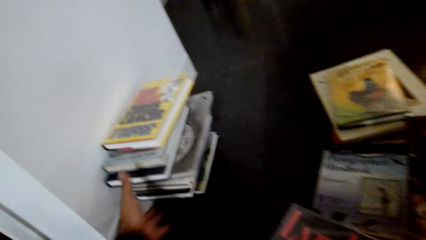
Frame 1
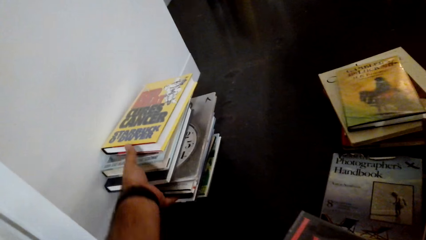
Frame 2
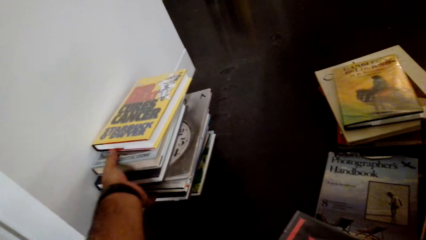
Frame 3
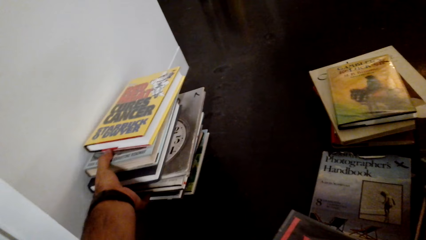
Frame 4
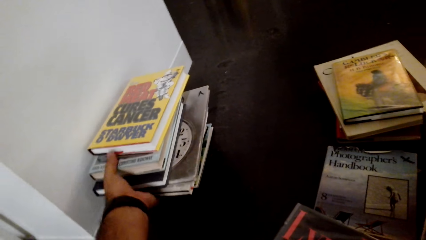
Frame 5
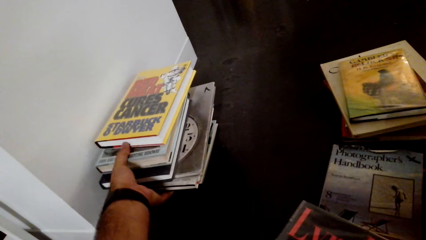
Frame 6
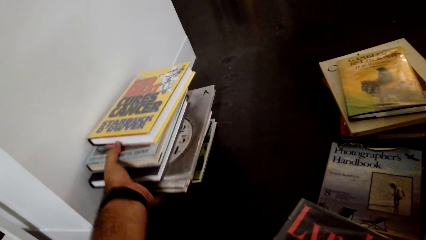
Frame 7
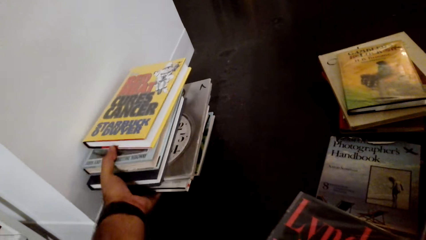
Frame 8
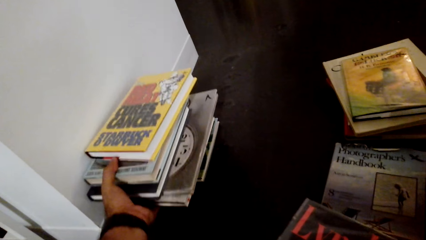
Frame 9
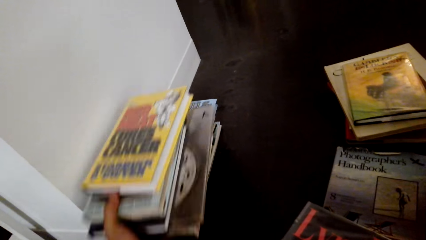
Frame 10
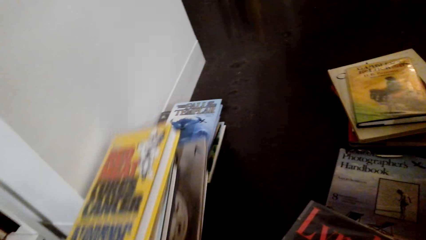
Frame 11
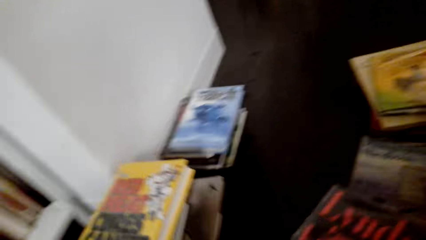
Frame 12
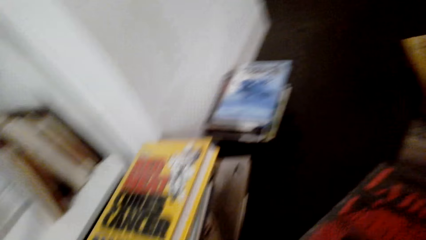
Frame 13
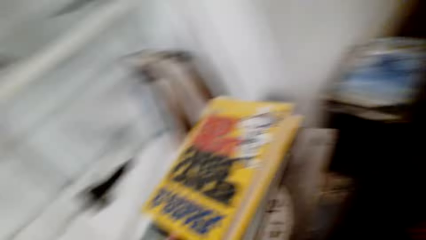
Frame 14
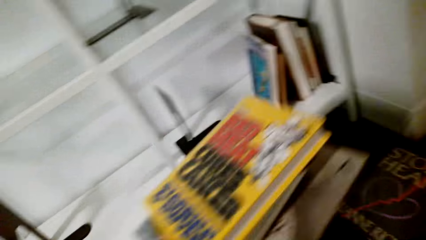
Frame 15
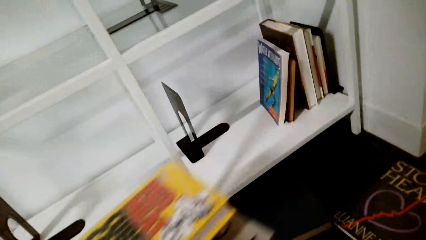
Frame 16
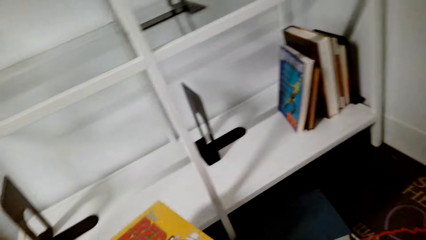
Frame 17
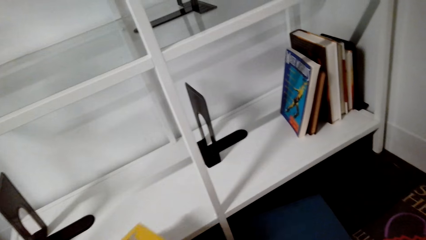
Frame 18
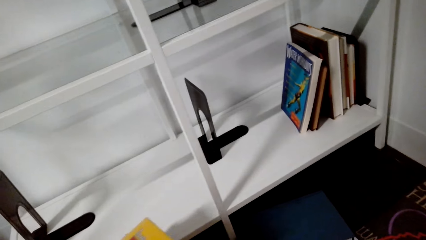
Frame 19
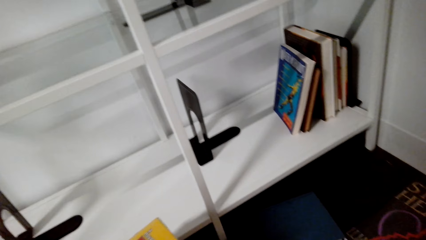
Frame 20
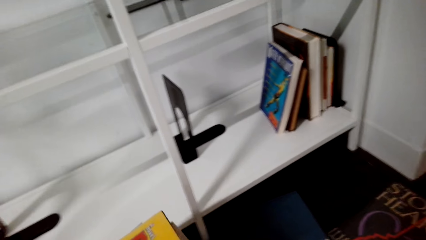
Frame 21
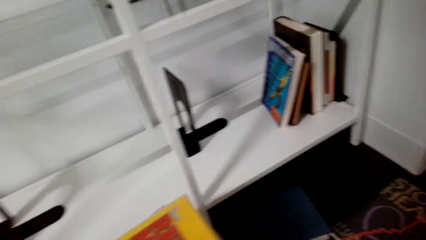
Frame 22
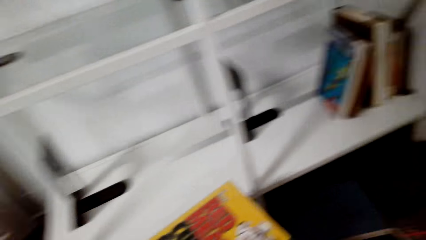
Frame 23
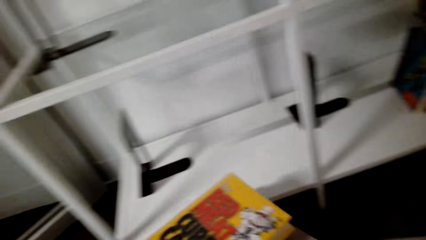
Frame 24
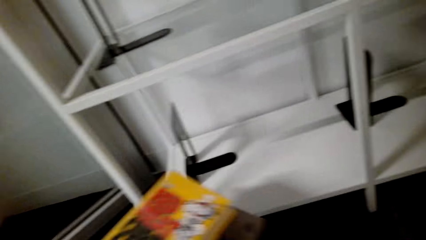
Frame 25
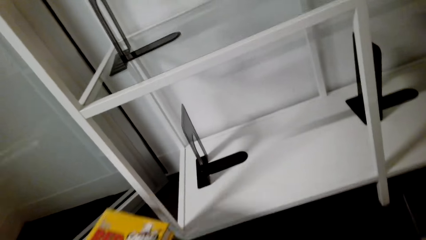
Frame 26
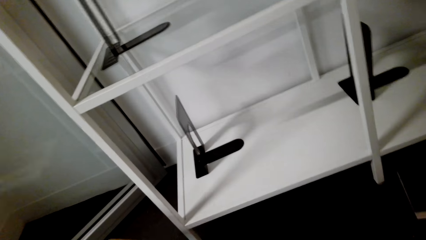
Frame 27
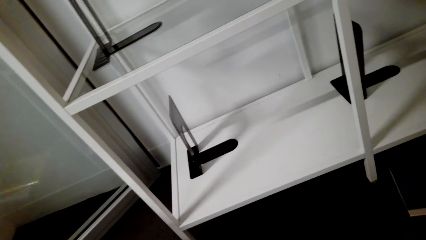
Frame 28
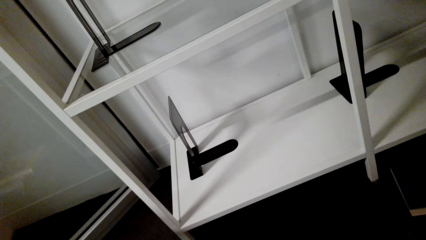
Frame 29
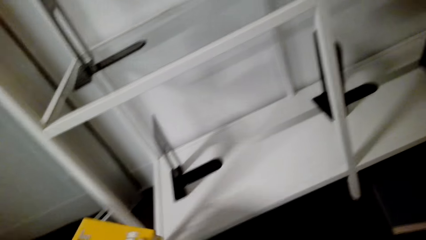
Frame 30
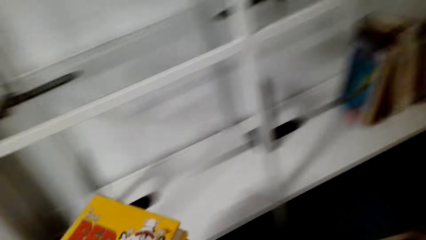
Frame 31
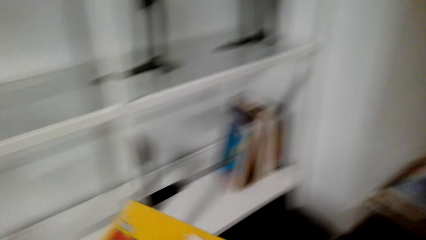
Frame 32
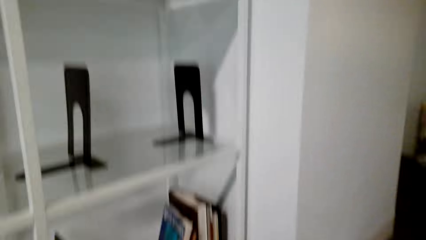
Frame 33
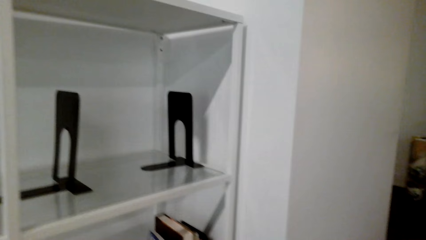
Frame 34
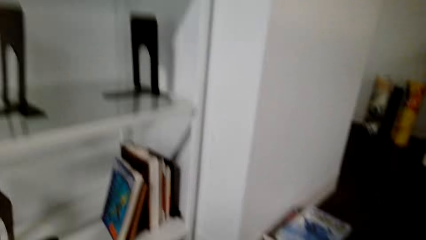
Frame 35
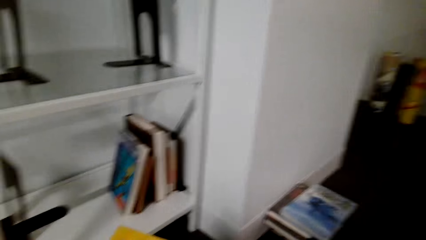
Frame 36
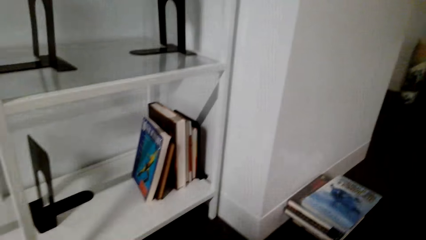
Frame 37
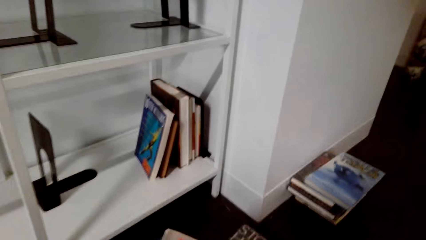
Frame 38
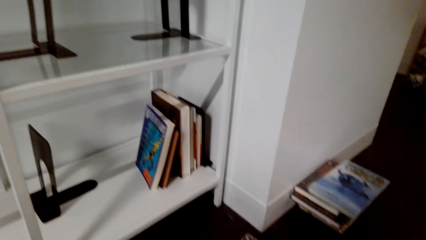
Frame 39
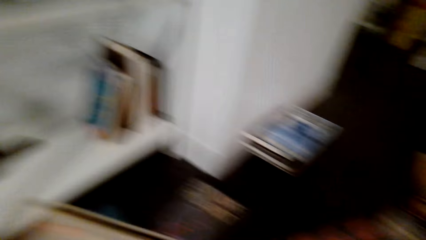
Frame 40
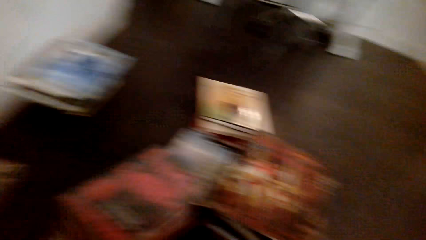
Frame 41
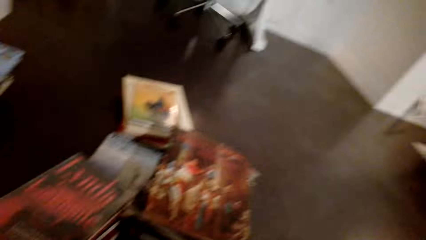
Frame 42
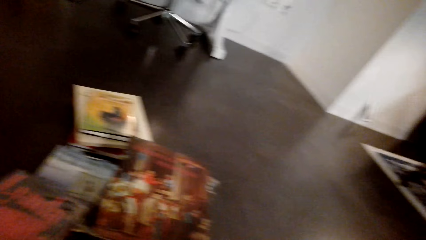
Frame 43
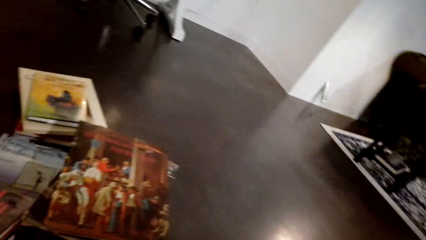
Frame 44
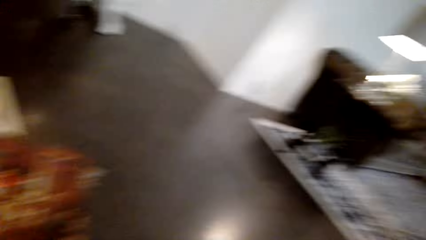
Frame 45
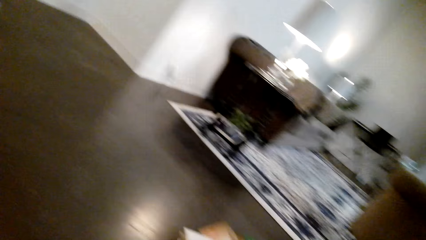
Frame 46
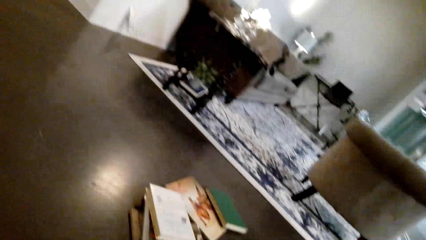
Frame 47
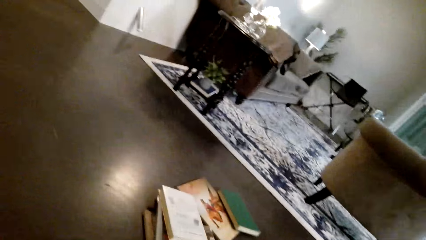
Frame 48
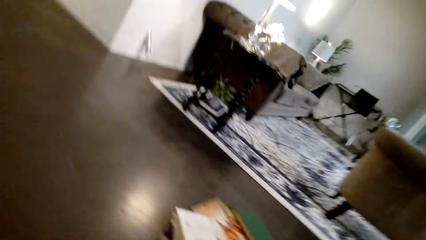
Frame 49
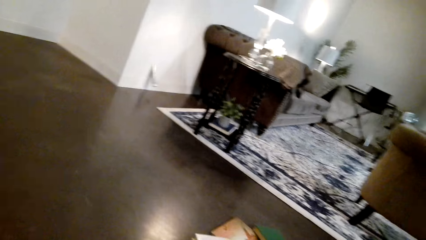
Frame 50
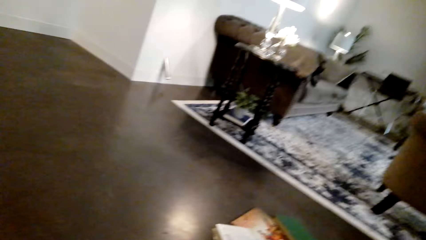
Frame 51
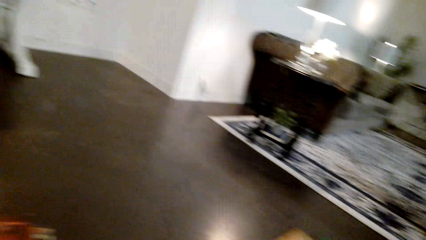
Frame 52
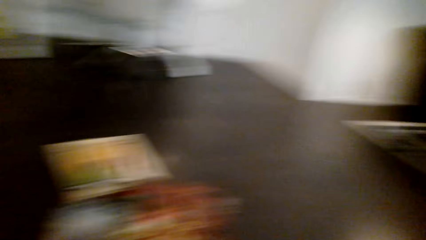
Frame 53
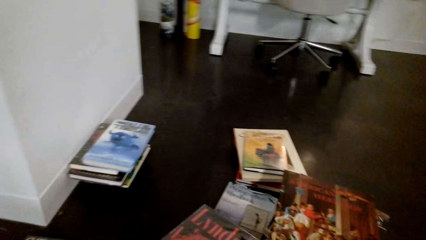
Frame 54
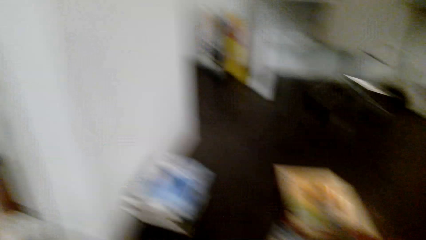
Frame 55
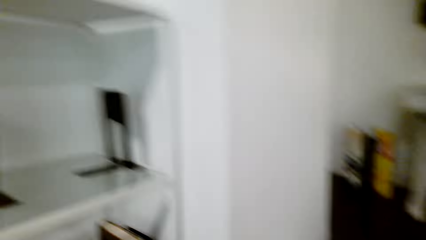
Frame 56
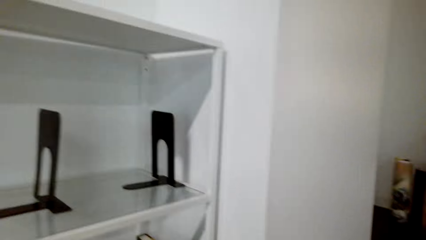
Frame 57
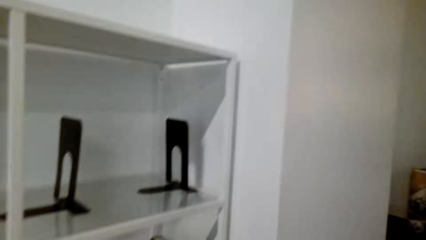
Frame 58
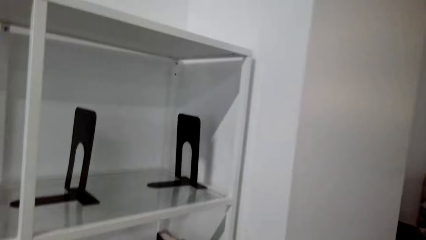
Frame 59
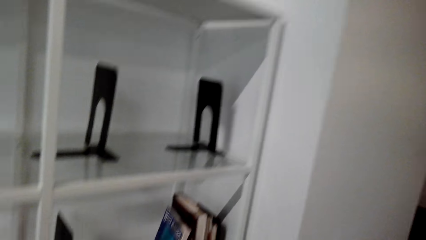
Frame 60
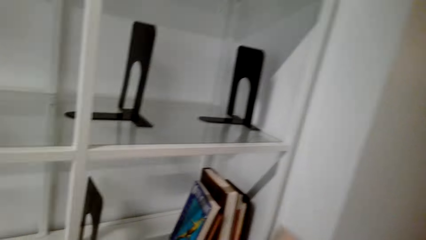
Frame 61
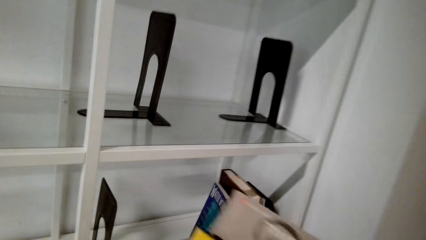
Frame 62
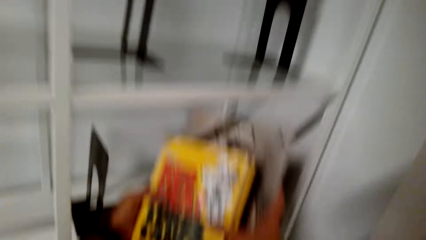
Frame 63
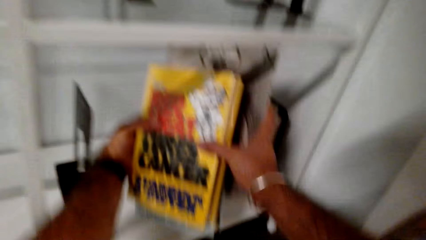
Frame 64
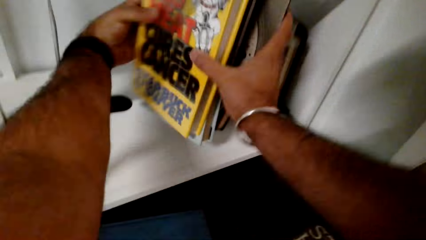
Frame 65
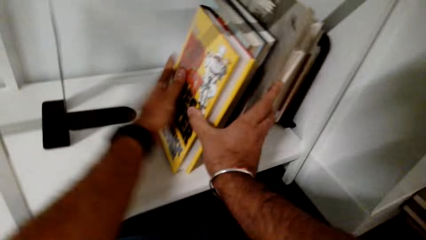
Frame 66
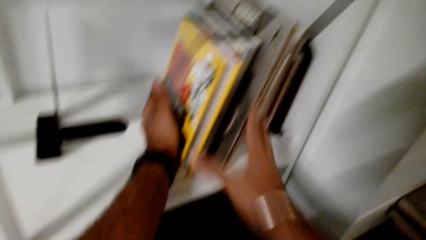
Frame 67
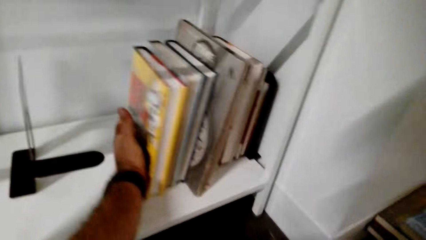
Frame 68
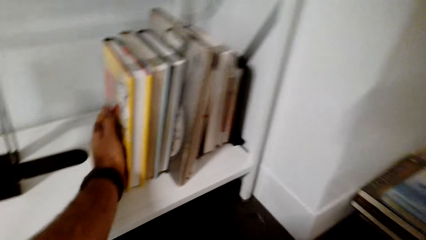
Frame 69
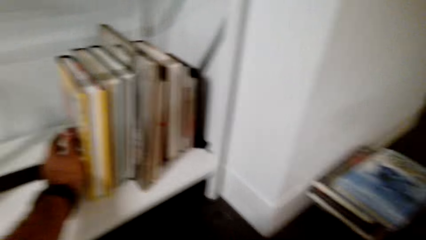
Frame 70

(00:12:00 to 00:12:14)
The camera wearer picks books from the floor. He holds the books on his hands and arranges the books on the table. A woman interacts with the camera wearer. The camera wearer arranges the books on the shelf.

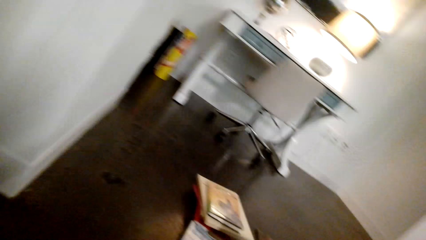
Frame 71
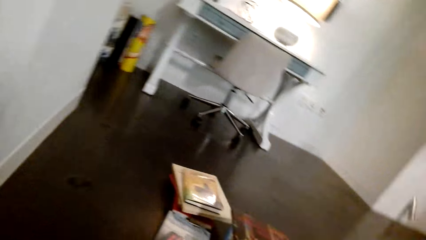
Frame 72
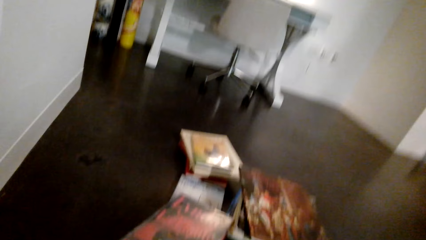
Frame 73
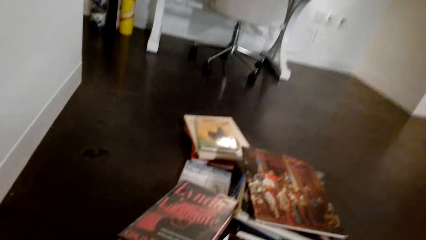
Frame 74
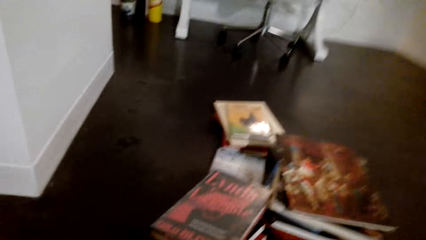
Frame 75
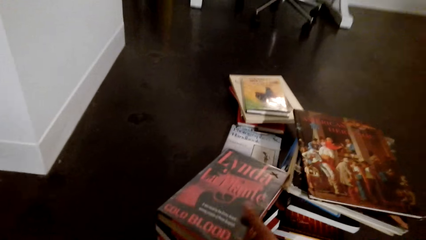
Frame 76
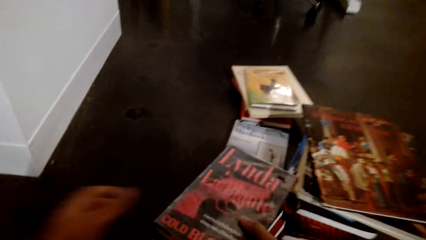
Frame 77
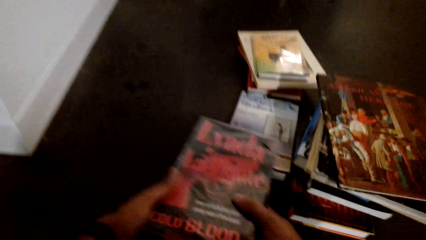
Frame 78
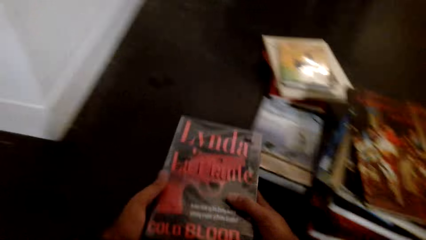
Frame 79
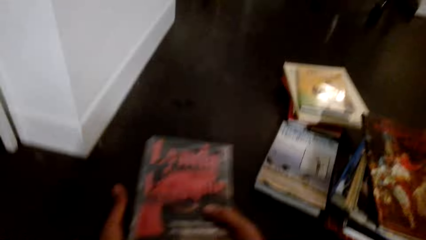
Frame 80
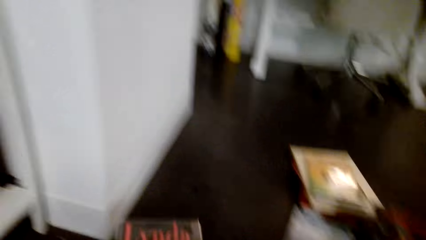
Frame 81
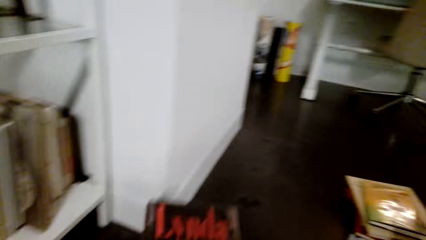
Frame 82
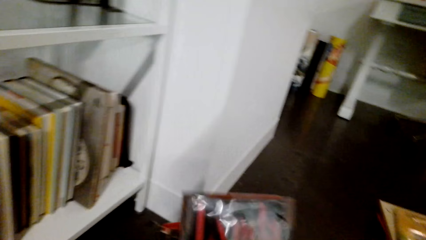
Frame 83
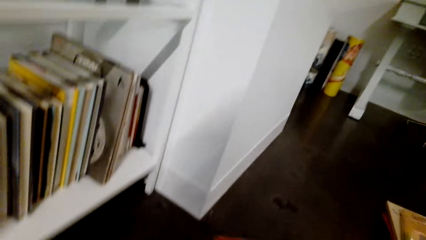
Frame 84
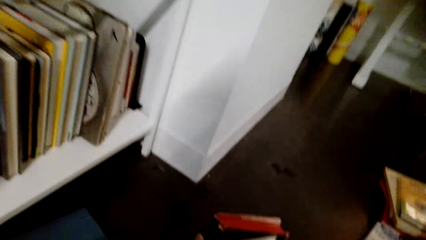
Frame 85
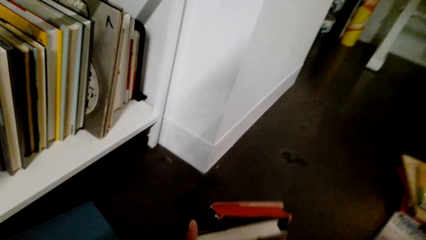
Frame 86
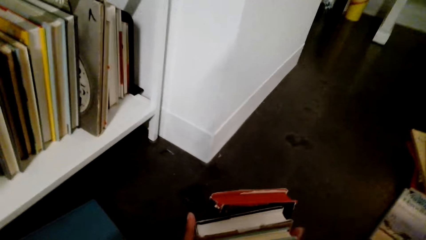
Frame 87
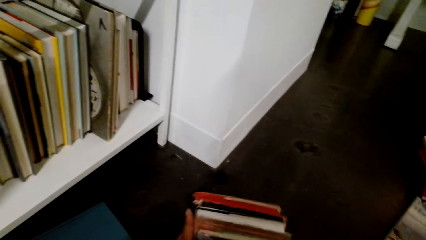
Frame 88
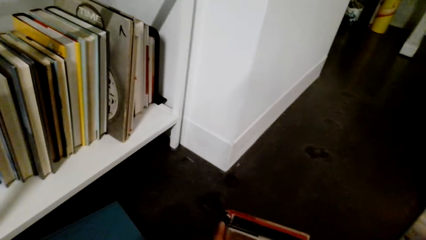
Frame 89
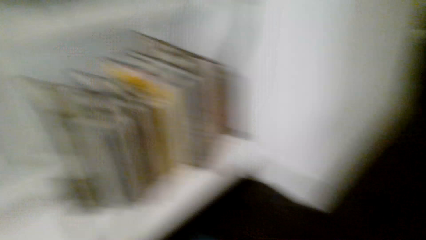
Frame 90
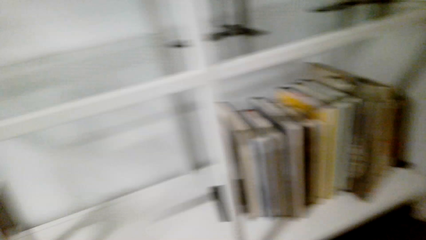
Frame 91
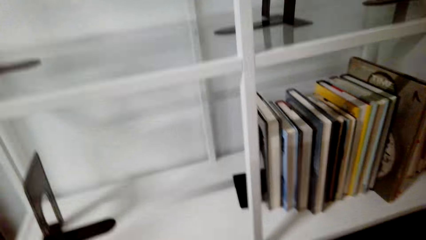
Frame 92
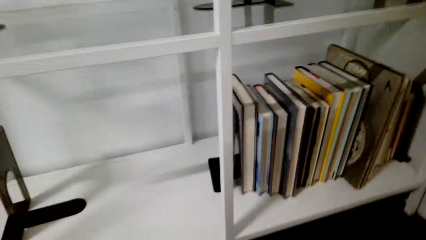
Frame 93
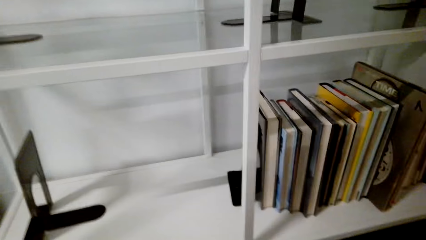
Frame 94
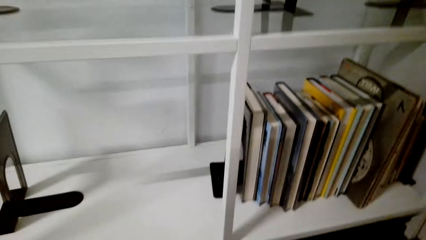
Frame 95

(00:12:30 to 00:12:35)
The camera wearer picks the books from the table. They interact with a woman.
